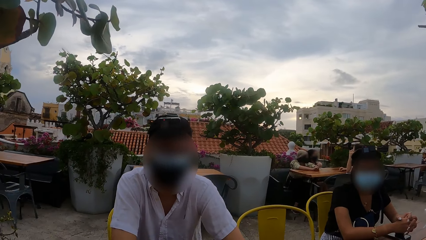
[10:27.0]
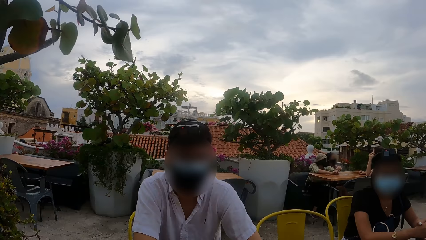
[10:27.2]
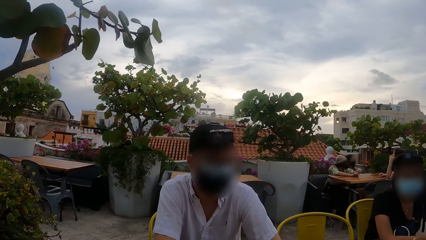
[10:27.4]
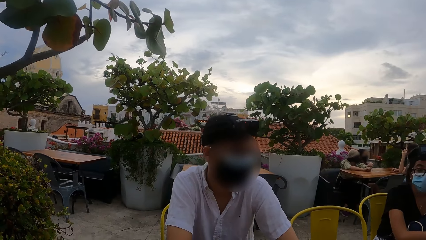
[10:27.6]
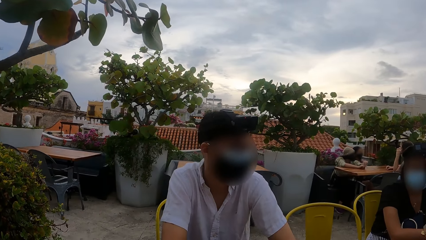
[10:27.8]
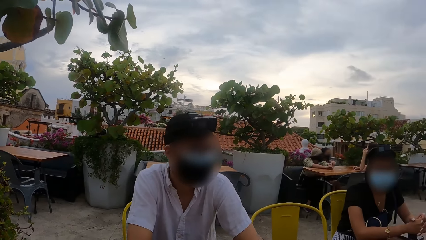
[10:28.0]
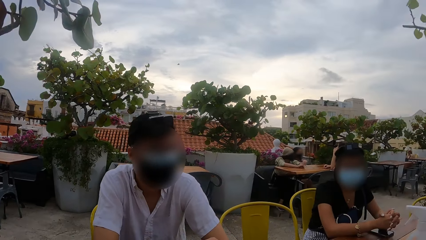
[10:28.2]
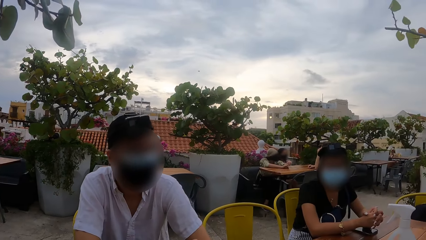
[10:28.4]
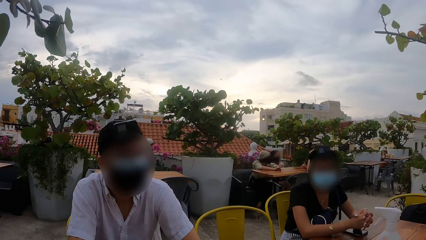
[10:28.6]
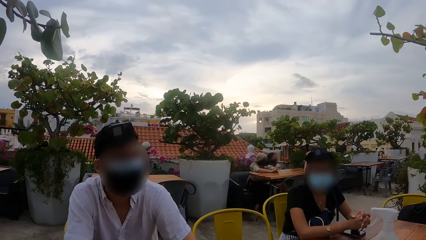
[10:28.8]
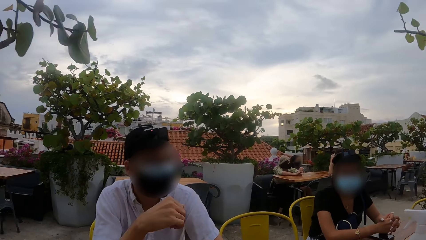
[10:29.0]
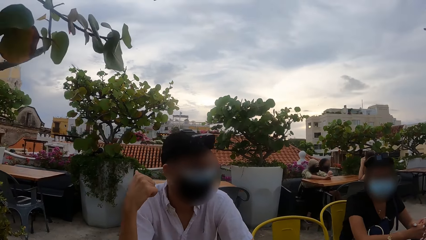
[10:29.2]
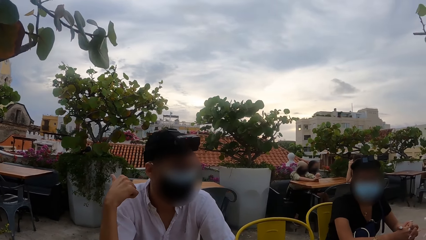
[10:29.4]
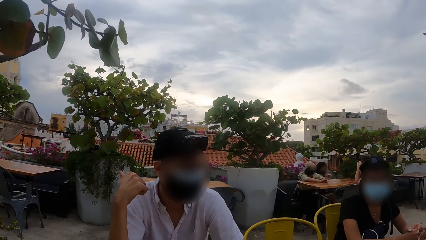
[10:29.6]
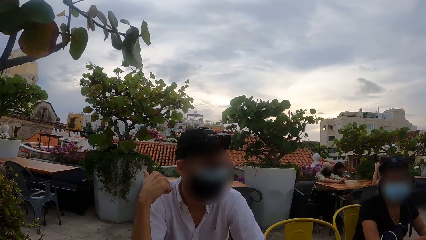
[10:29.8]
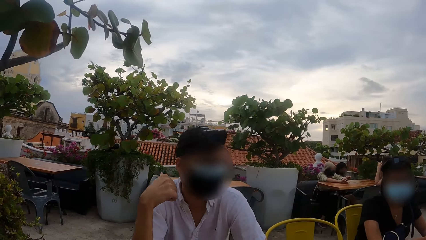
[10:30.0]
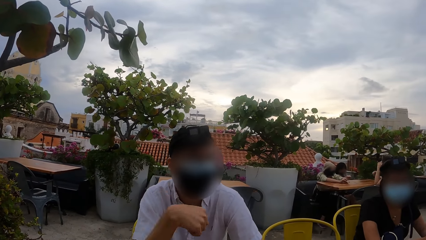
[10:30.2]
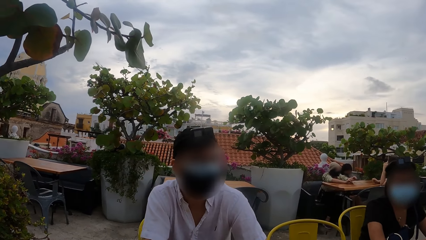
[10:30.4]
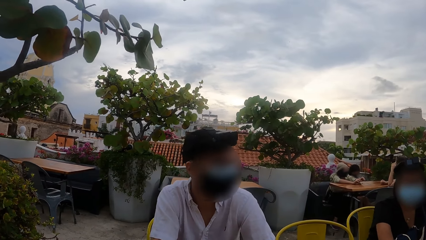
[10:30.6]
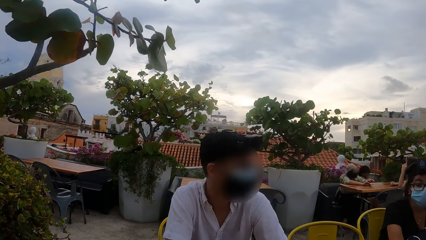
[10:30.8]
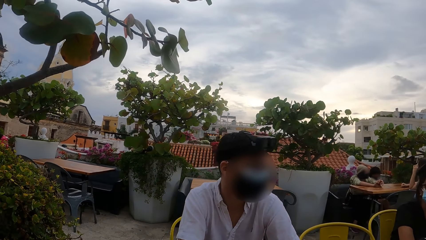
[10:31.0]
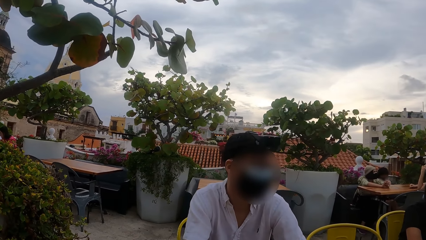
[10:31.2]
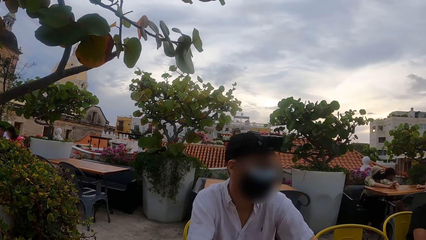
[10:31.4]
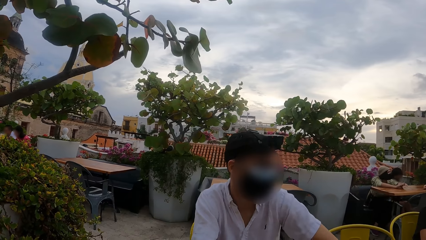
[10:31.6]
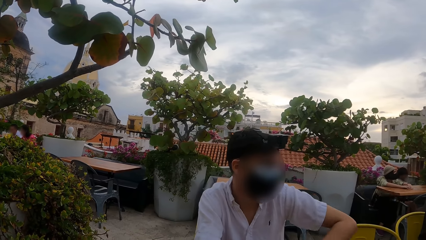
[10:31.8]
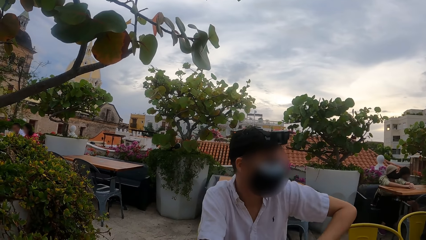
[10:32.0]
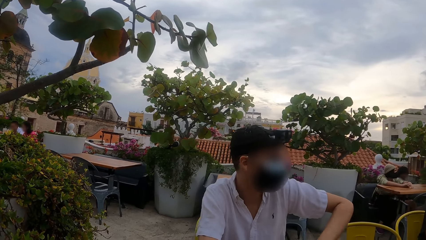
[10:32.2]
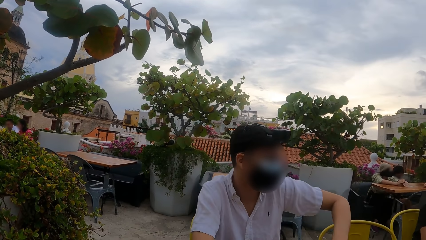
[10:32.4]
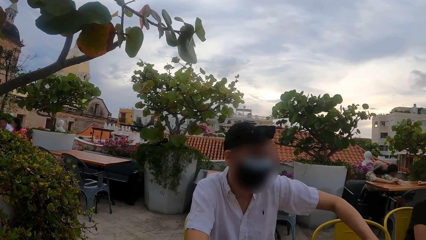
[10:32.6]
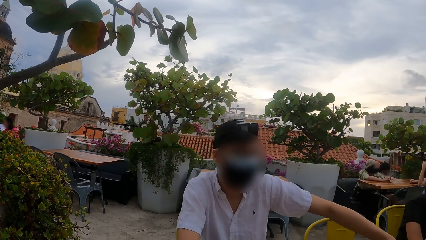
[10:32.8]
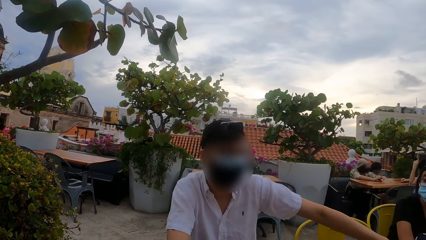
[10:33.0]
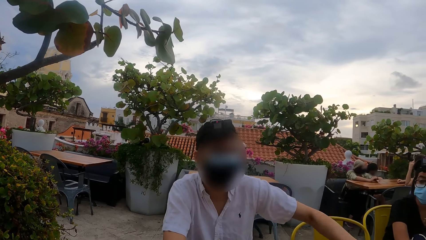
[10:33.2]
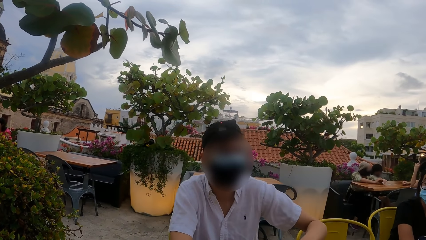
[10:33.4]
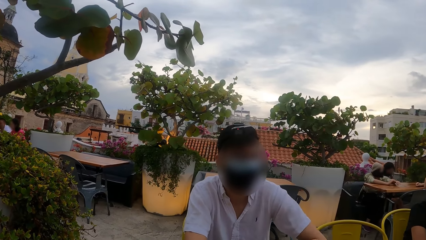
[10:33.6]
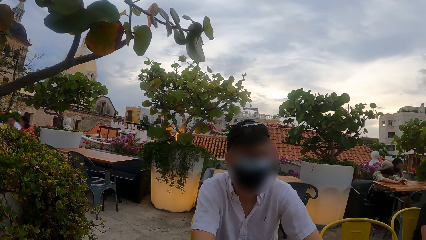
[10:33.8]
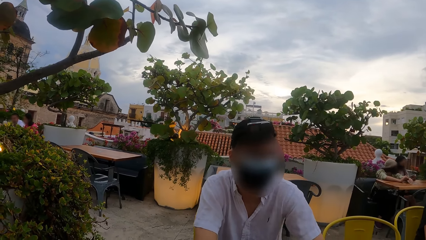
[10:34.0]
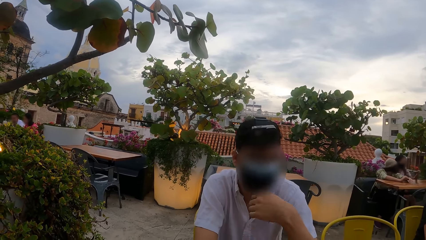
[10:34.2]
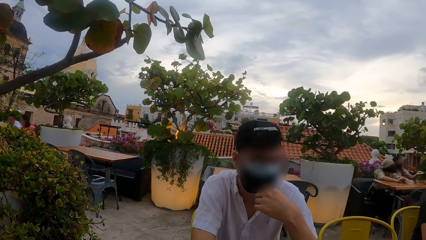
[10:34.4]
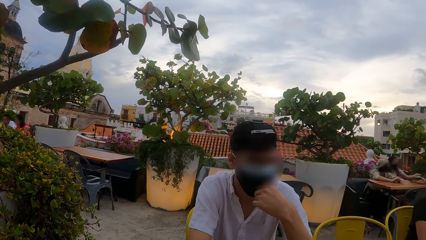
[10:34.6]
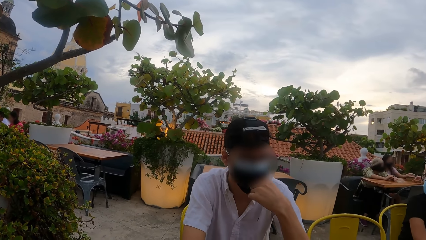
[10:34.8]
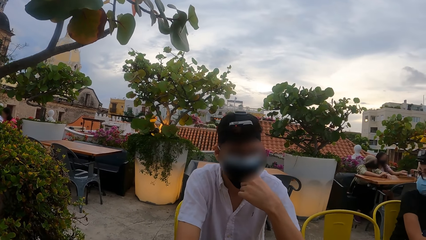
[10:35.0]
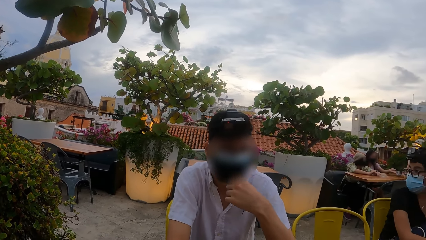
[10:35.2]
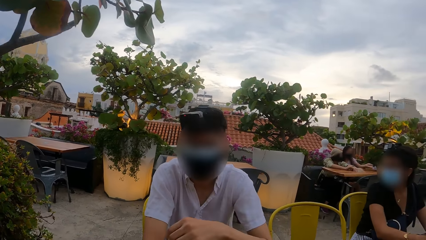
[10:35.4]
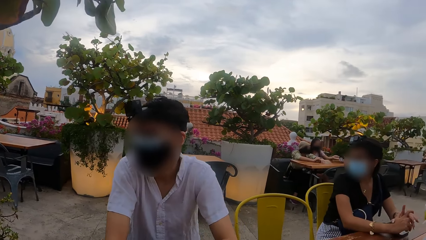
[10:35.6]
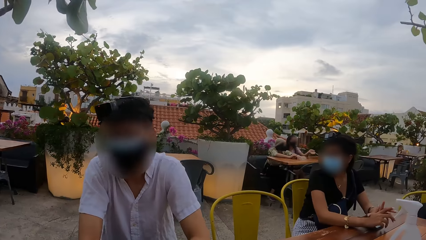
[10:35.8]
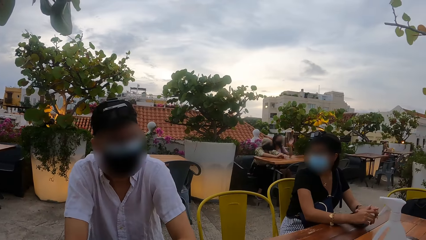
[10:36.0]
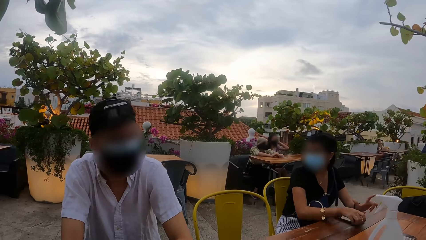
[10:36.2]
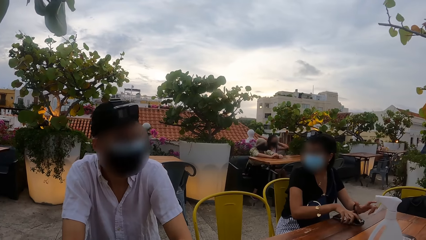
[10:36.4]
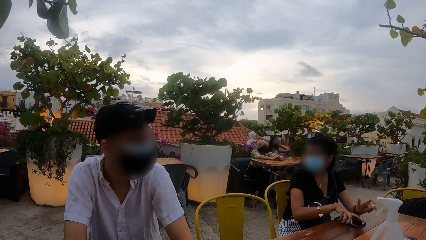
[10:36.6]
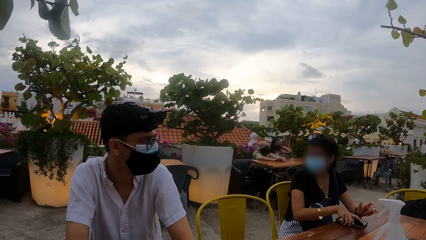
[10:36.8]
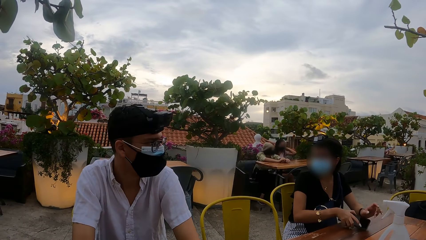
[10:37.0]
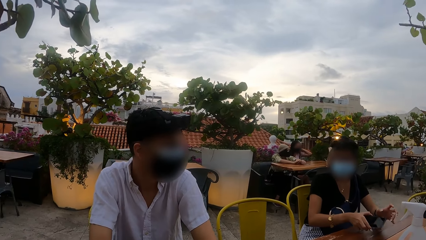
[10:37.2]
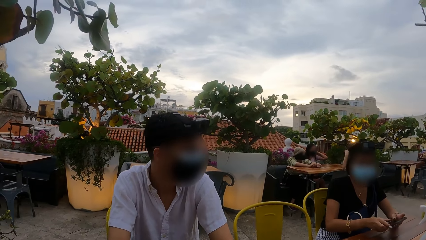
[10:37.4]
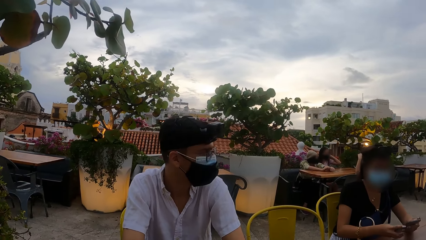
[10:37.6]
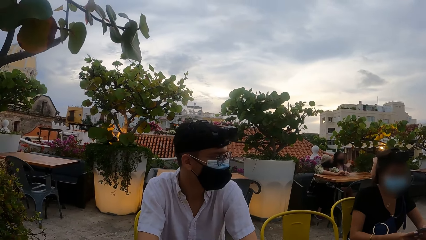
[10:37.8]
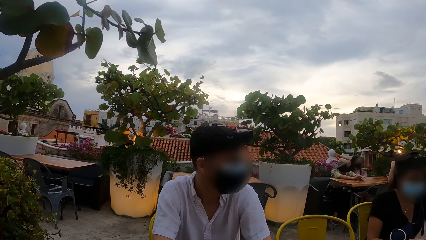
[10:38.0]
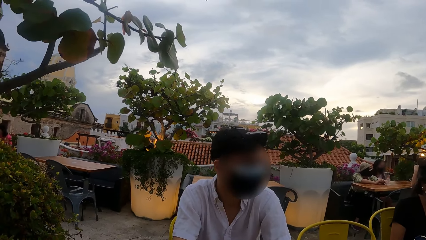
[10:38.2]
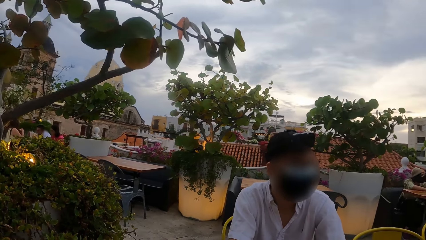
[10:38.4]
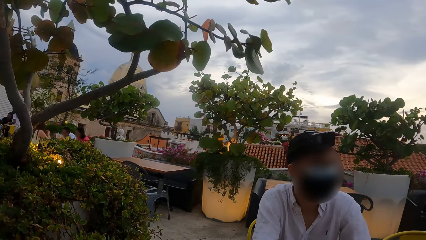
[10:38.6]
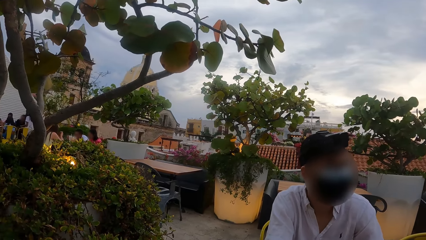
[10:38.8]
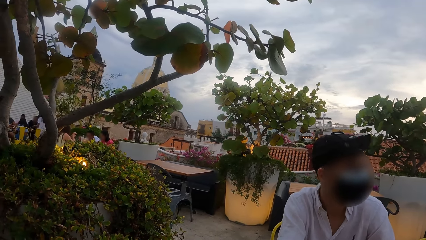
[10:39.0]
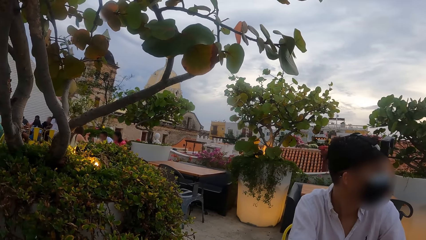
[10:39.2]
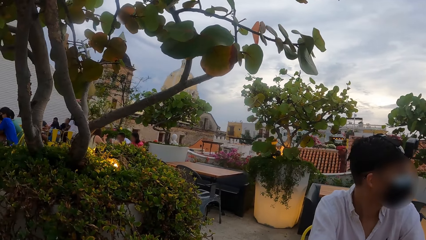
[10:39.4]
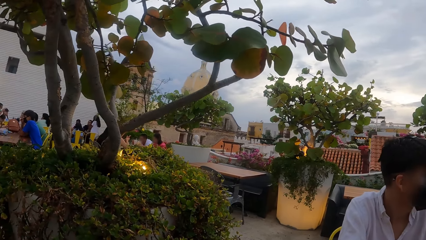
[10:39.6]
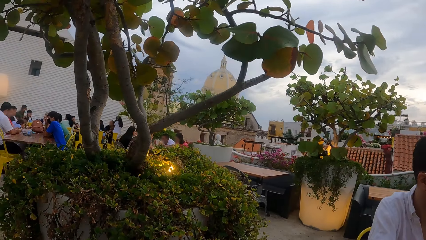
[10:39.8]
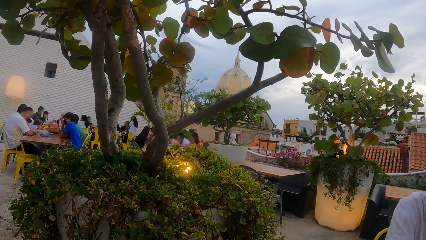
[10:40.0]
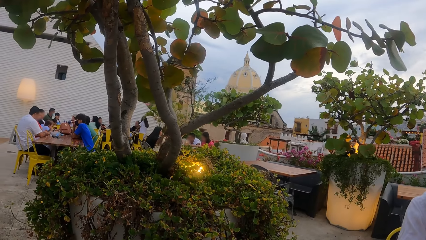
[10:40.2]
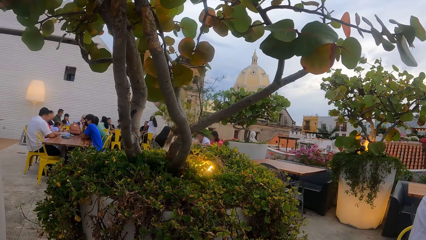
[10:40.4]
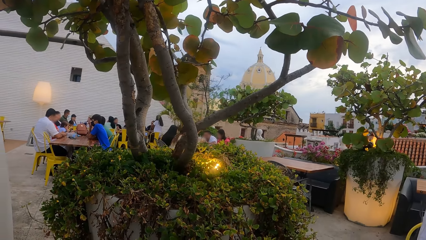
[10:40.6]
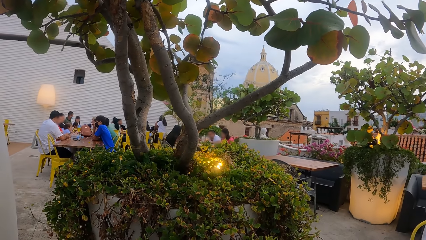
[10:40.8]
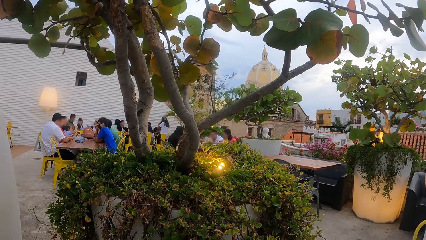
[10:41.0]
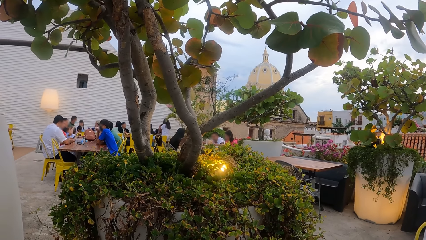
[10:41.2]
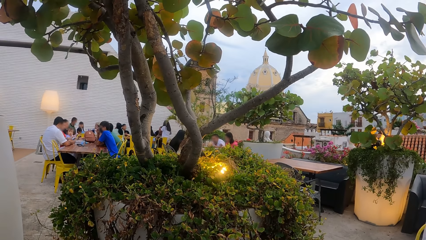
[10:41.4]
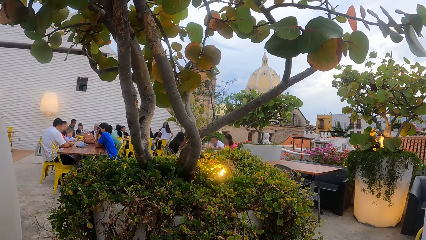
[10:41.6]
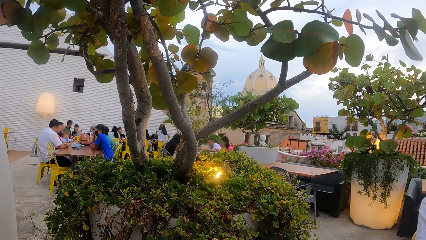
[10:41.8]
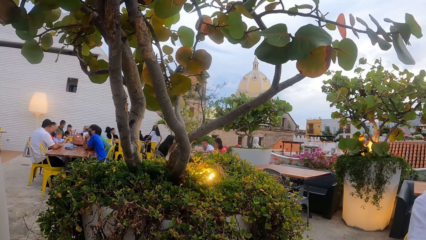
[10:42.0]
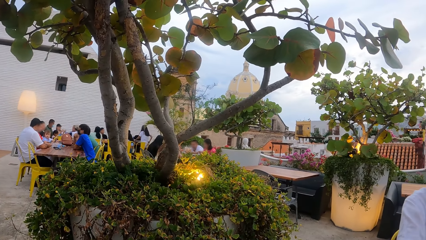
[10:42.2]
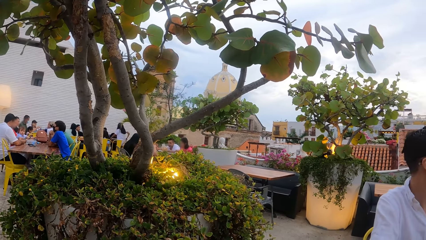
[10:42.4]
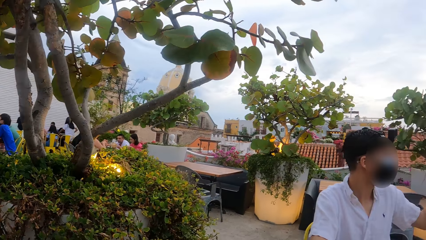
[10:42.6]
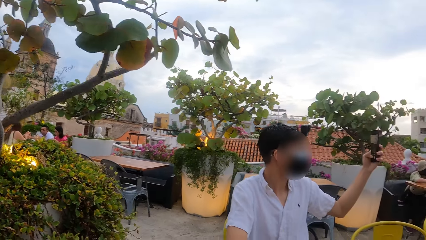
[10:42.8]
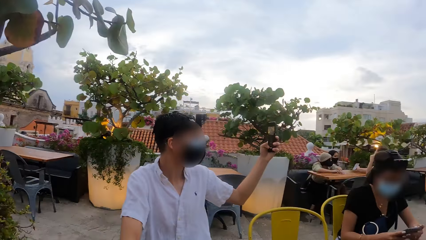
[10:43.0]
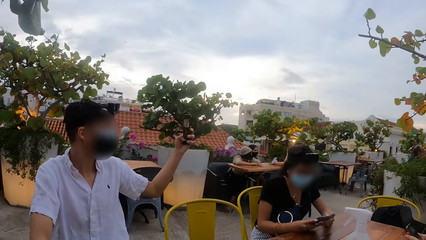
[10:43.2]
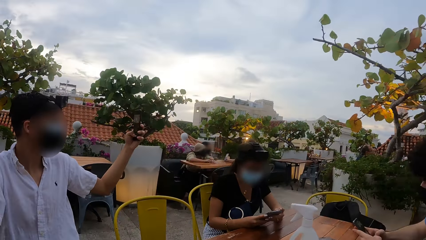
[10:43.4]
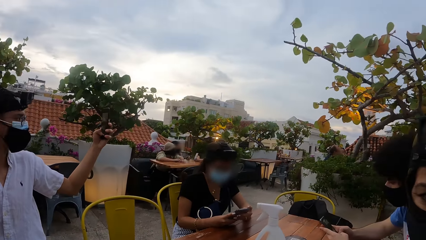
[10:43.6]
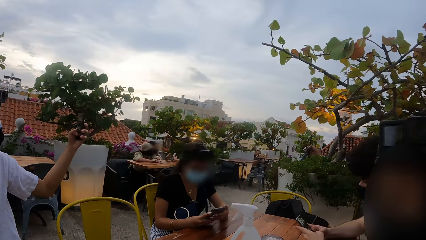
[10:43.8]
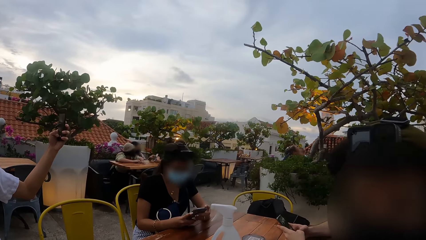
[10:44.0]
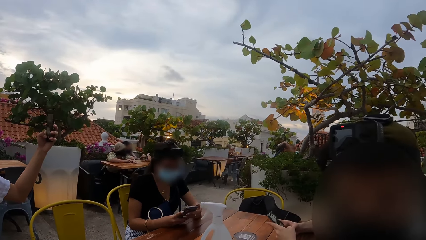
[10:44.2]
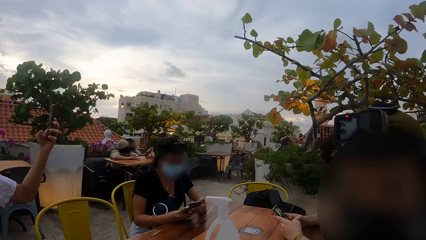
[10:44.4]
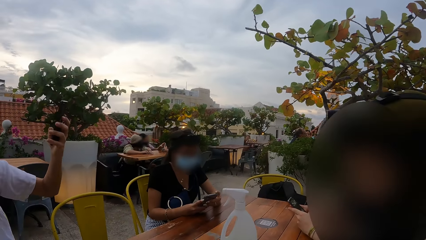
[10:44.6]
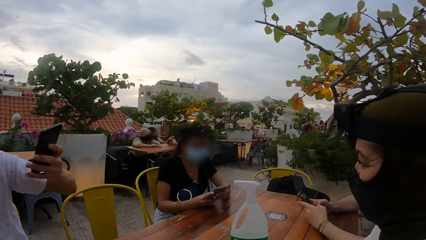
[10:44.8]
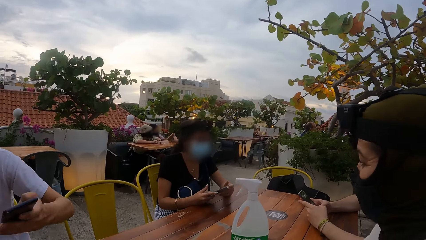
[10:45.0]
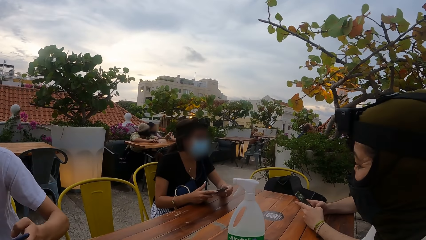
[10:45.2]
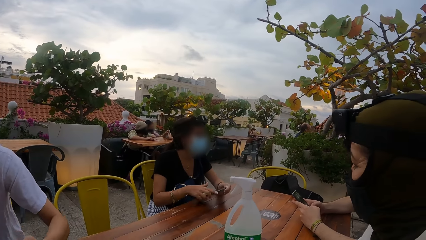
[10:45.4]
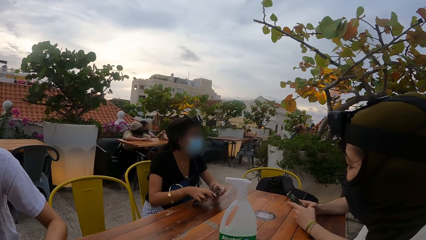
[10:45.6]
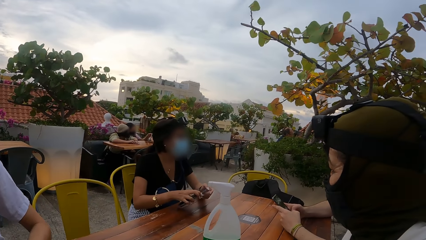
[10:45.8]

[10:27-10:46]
The man gesticulates with his right hand, gesticulates with his left hand, and adjusts his face mask with his left hand. The woman gesticulates with both hands. The camera wearer looks around the rooftop restaurant. The man operates a phone with his left hand. The woman operates a phone with both hands.
